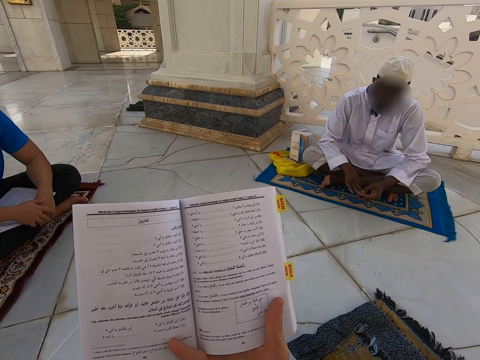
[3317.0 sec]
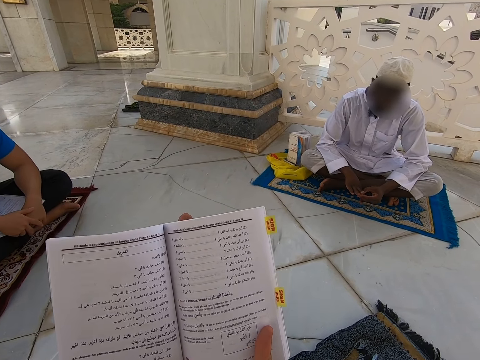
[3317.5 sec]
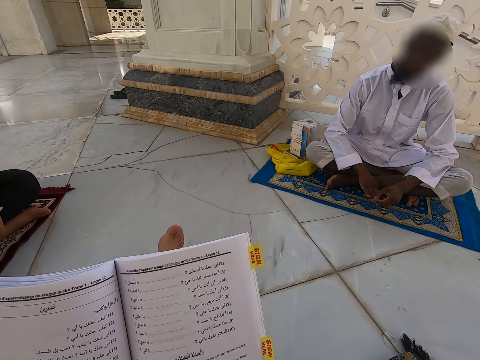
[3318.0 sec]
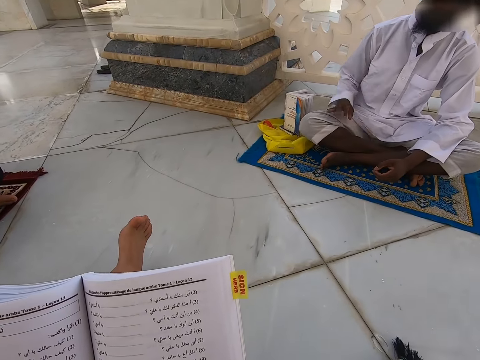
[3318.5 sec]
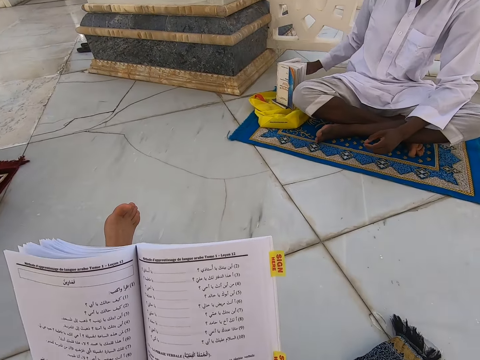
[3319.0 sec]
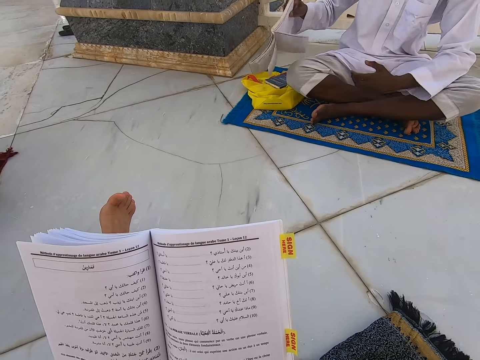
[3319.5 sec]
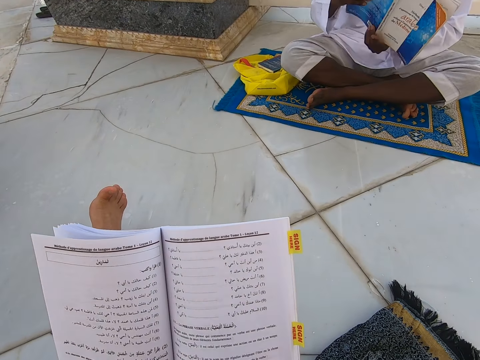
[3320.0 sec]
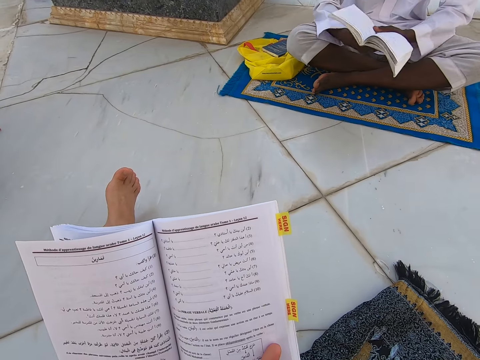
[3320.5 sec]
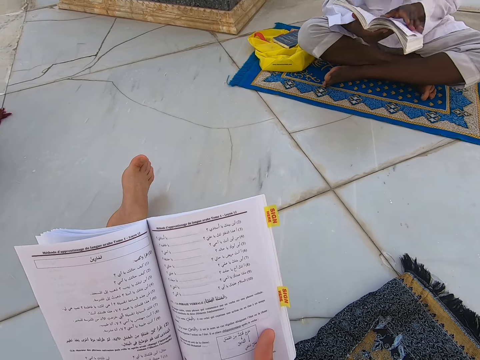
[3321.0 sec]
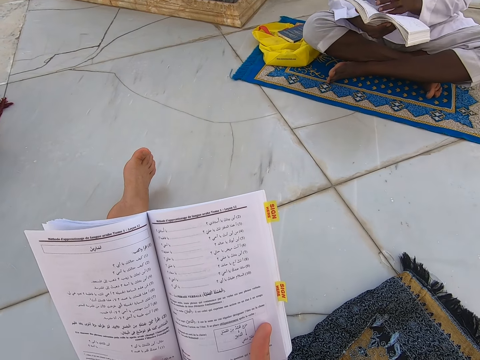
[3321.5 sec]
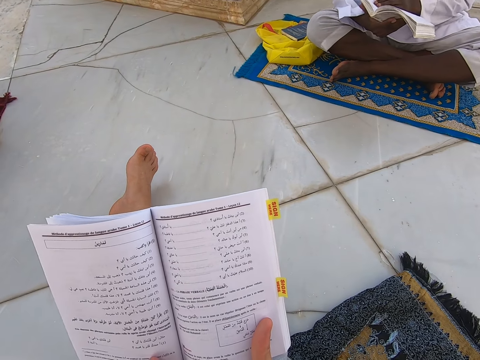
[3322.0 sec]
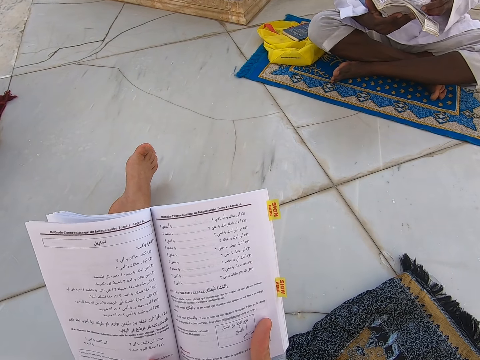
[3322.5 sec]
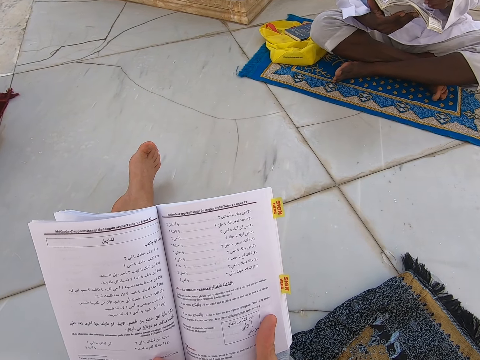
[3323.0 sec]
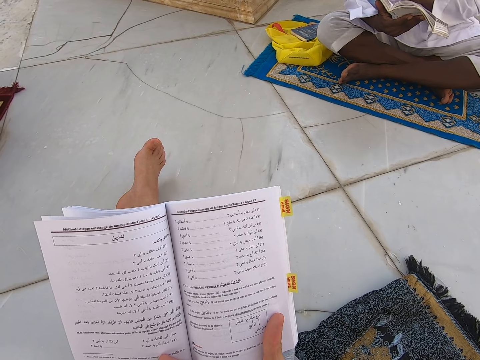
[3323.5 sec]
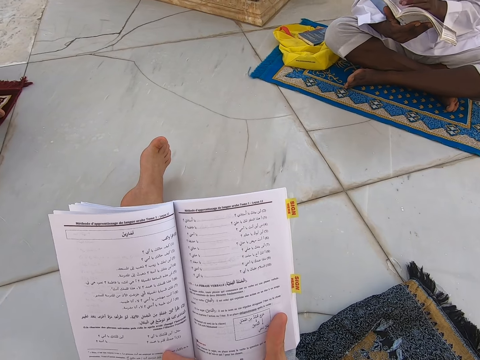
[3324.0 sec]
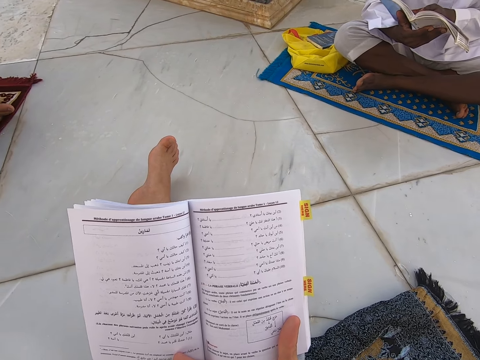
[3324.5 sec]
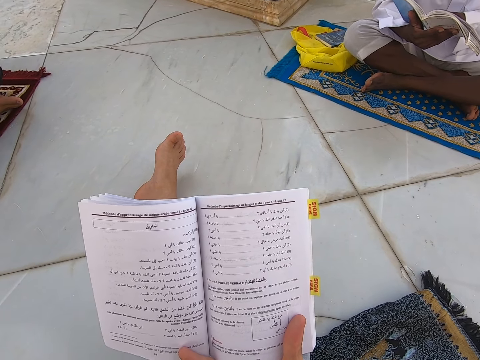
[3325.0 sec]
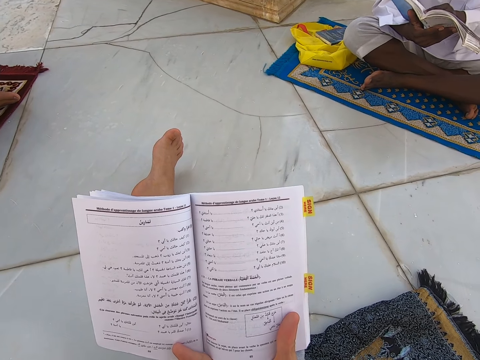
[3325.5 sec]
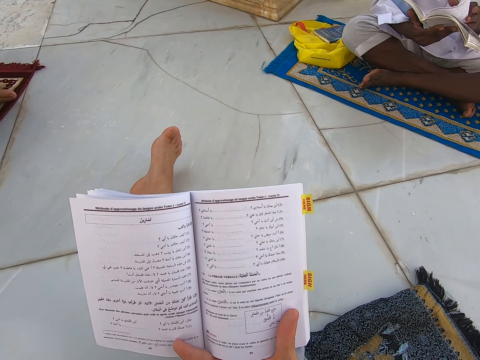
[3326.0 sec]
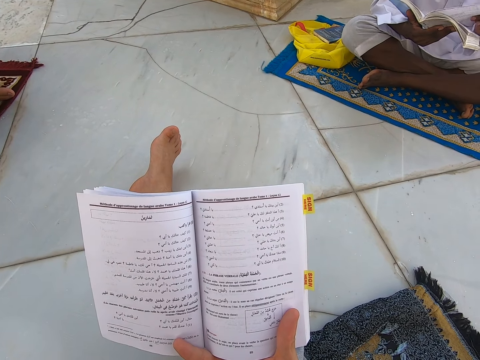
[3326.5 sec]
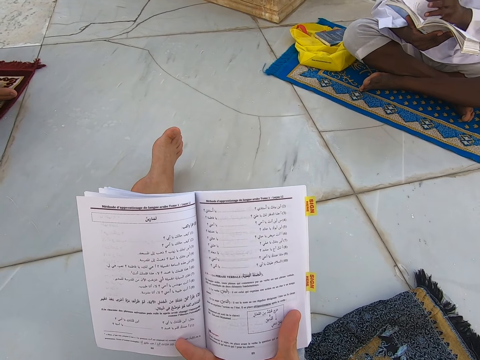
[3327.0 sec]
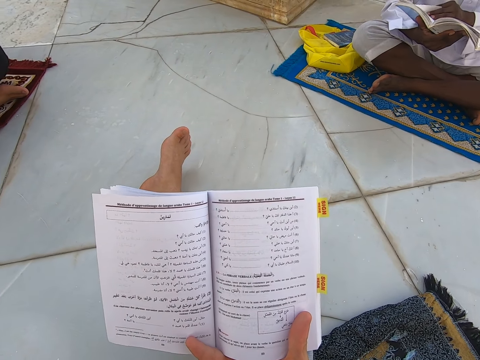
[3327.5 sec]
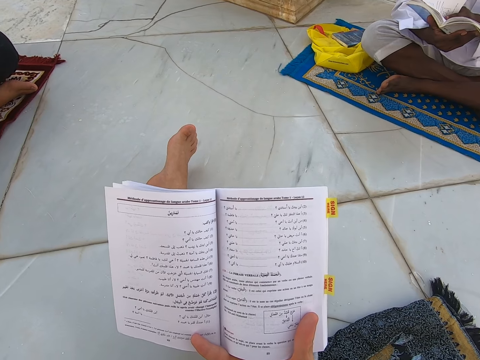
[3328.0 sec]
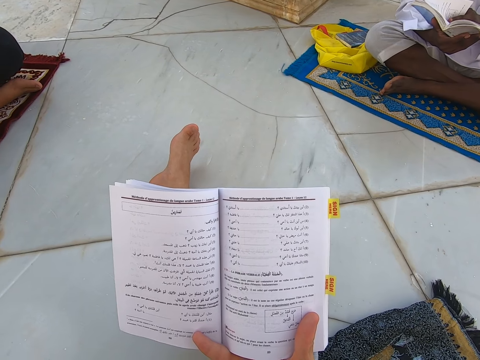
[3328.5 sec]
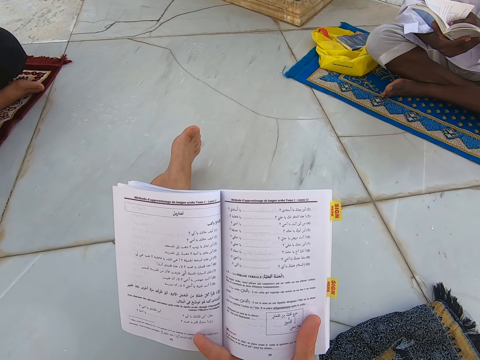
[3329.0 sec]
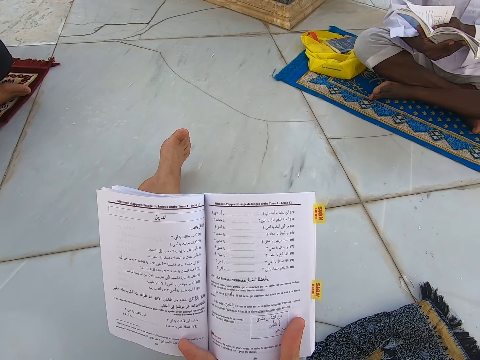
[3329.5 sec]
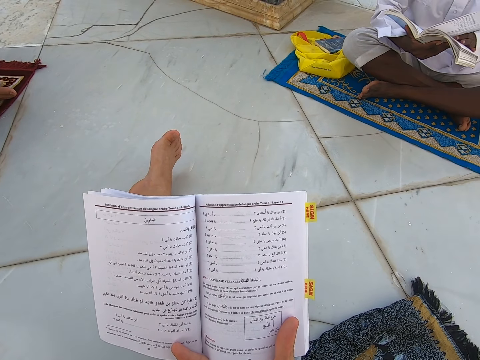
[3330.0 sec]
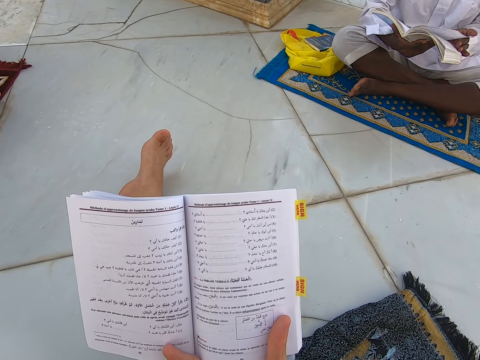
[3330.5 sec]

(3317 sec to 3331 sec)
A person touches the book. The person opens a new page of the book.

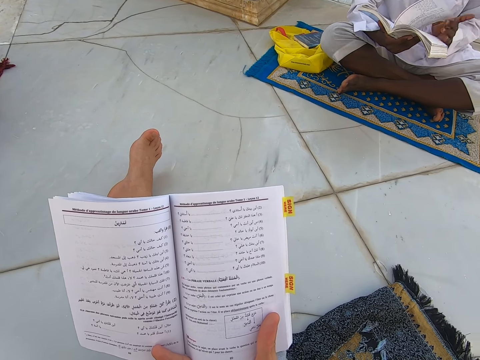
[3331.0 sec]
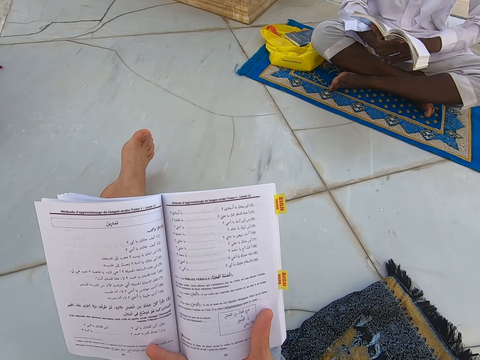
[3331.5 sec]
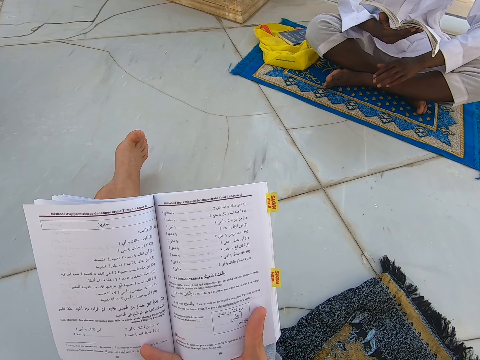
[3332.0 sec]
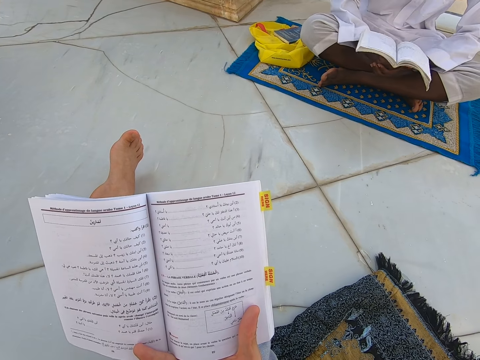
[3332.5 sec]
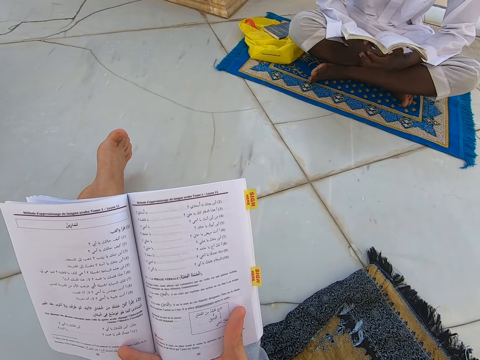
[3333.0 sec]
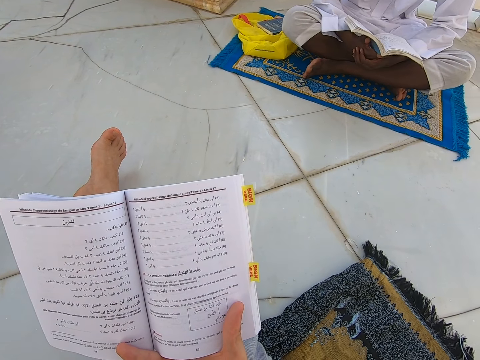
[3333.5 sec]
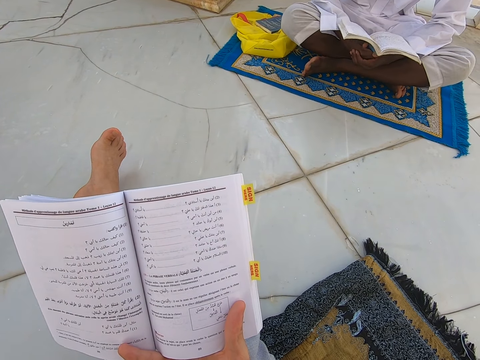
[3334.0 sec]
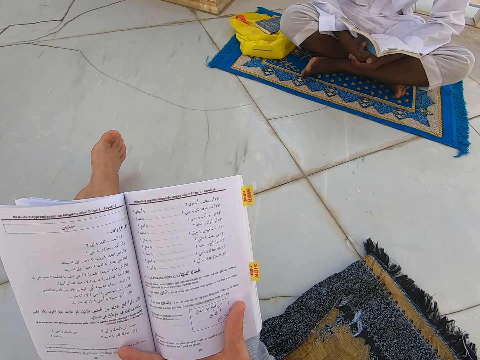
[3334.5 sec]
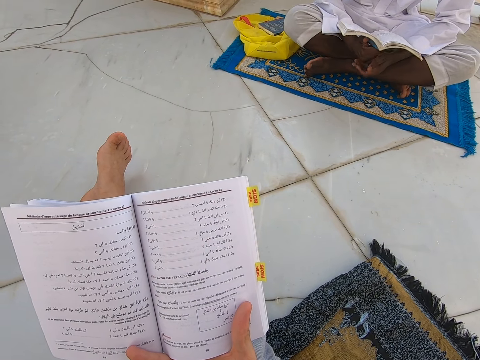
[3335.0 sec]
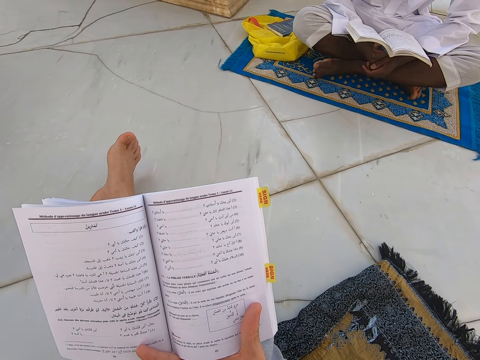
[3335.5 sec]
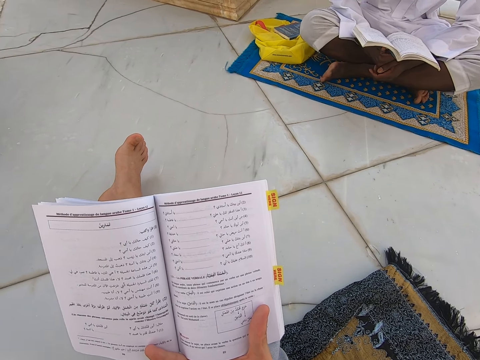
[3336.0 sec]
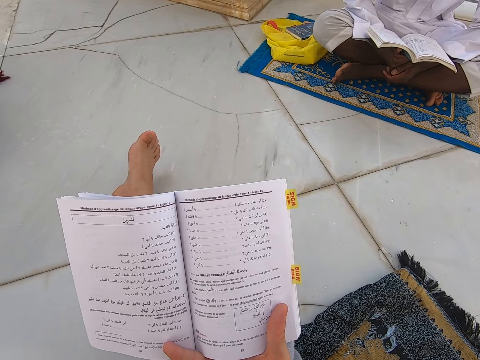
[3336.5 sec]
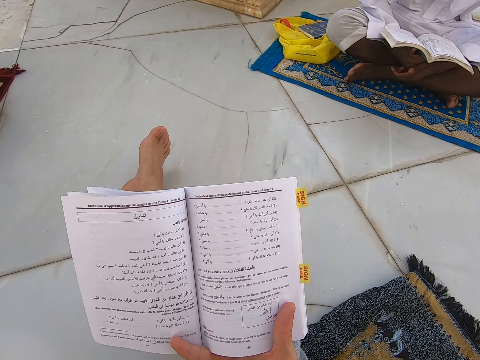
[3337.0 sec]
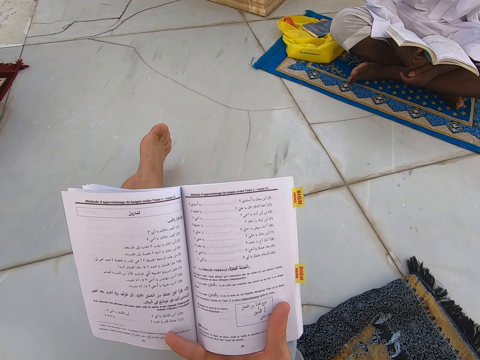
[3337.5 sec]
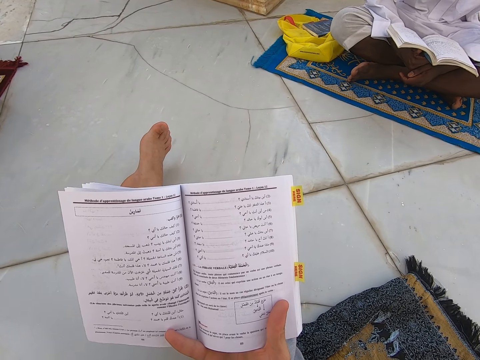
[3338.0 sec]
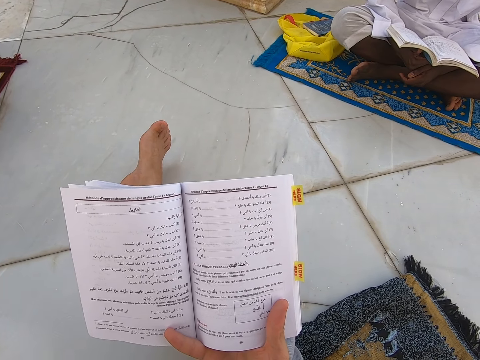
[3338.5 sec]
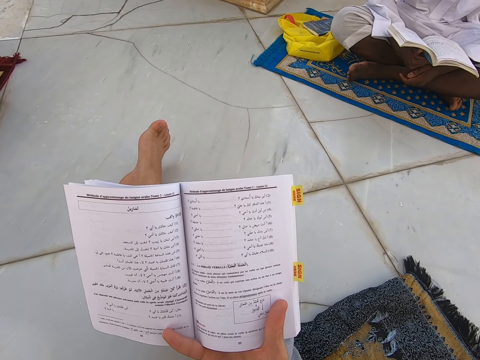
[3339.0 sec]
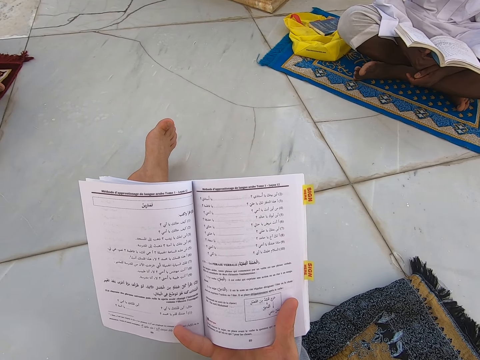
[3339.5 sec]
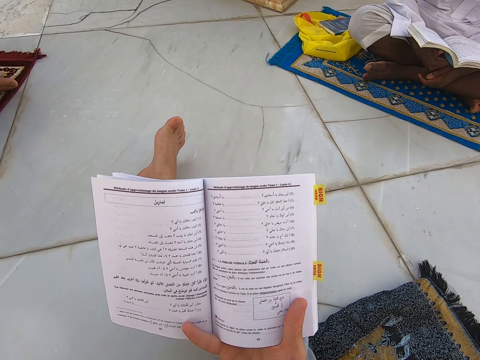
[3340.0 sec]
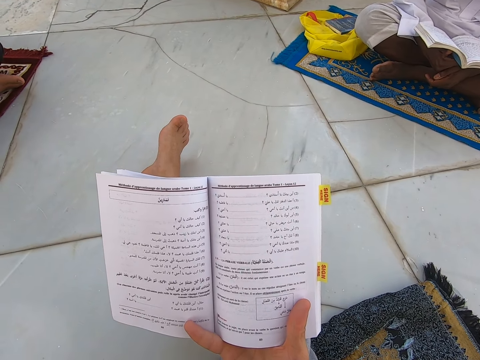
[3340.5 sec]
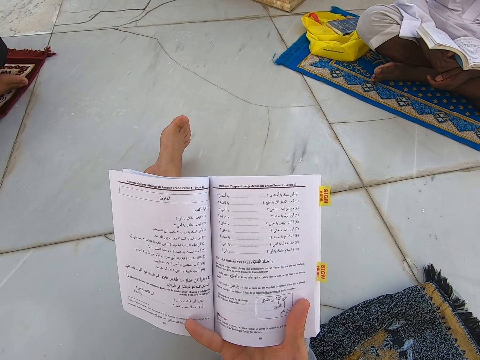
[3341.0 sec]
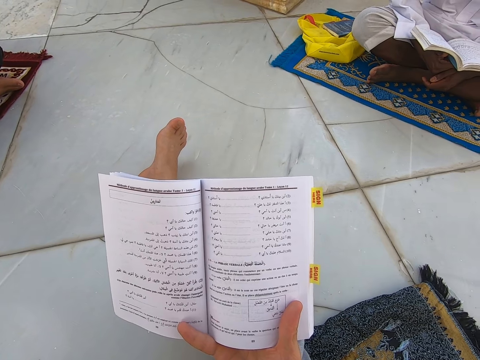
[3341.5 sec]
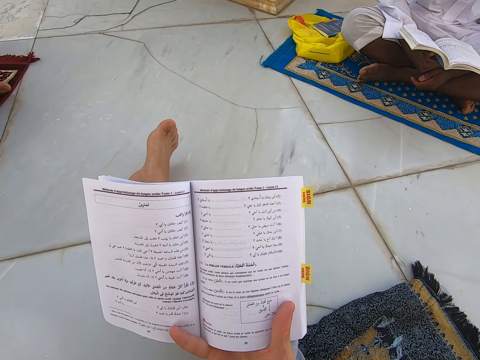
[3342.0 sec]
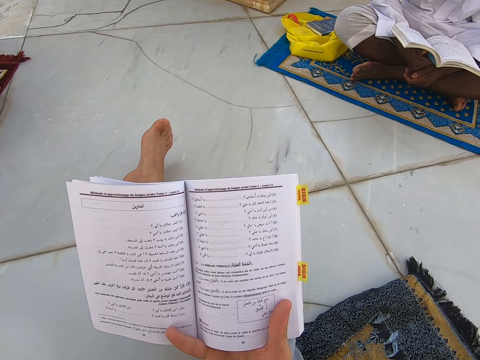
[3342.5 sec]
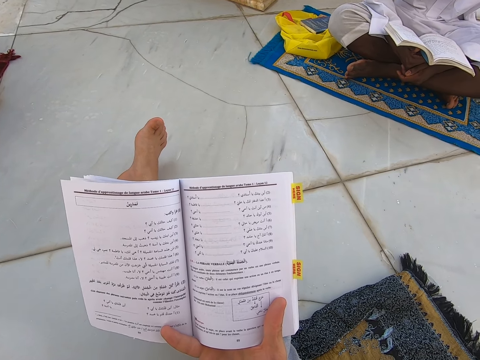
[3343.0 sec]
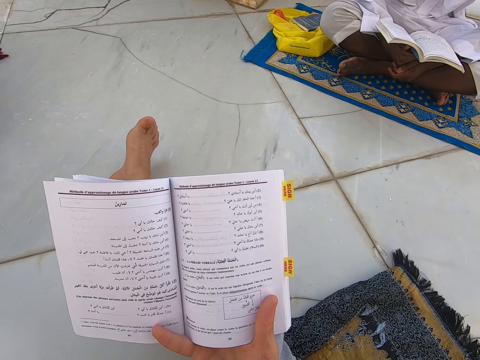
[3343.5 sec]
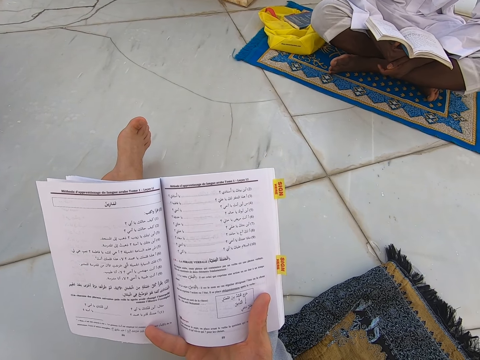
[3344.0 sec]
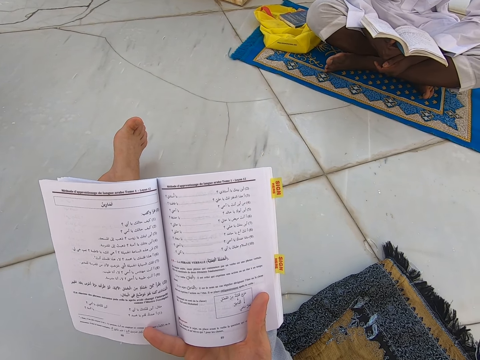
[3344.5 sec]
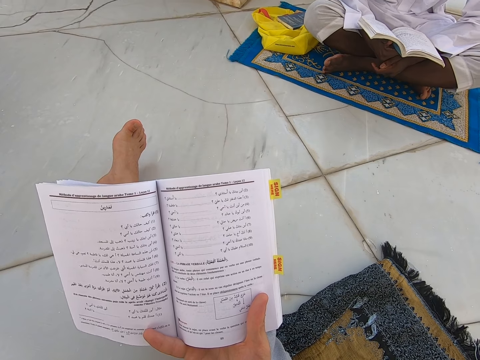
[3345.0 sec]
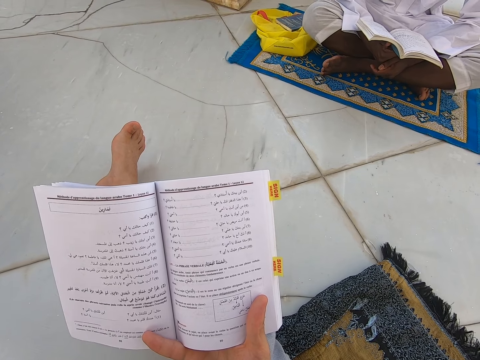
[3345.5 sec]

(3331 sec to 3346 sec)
The camera wearer touches the book.
